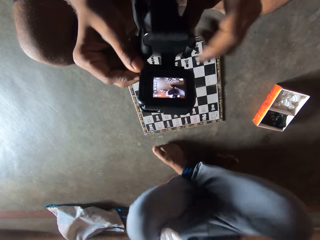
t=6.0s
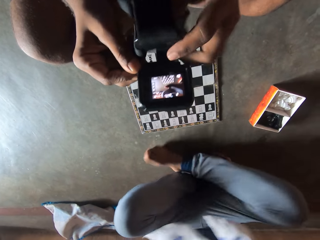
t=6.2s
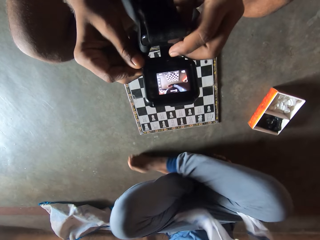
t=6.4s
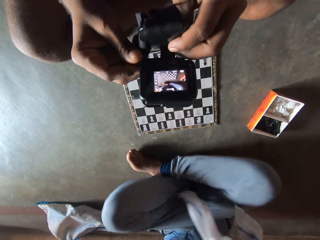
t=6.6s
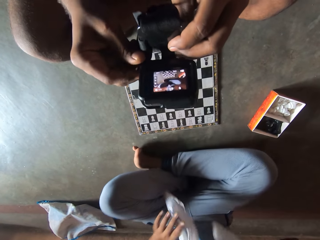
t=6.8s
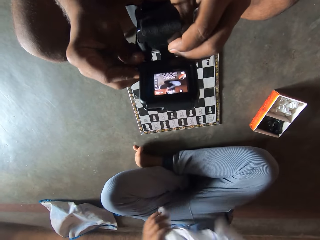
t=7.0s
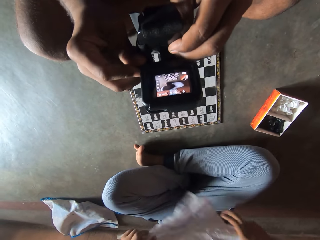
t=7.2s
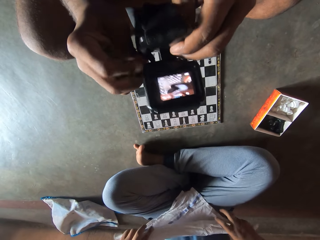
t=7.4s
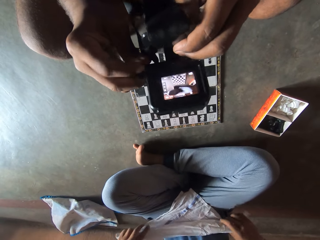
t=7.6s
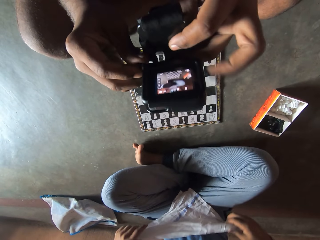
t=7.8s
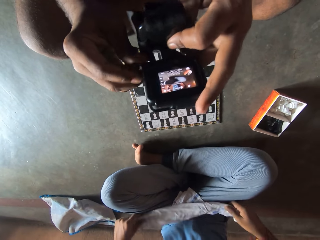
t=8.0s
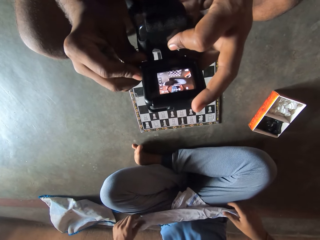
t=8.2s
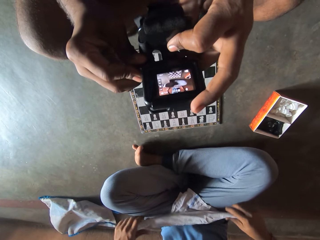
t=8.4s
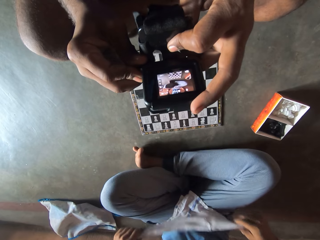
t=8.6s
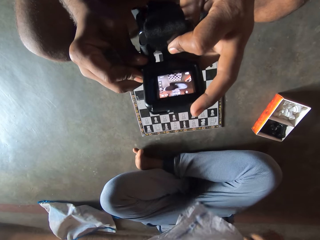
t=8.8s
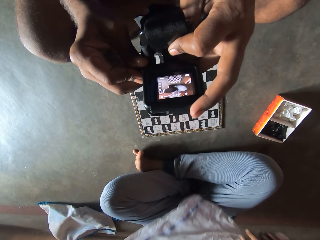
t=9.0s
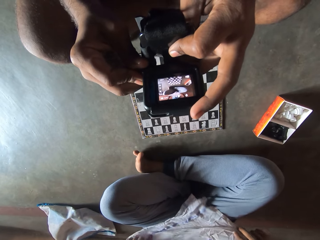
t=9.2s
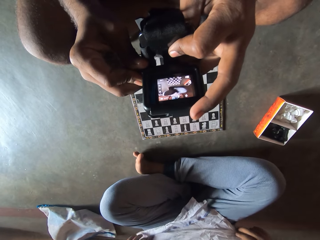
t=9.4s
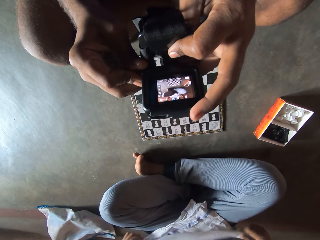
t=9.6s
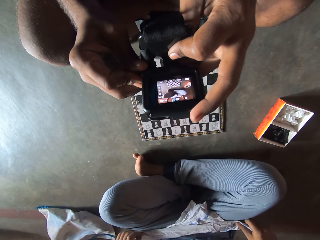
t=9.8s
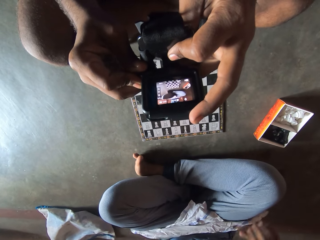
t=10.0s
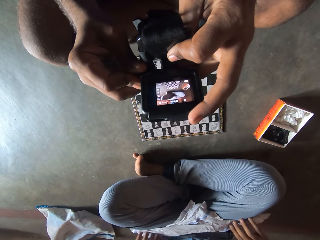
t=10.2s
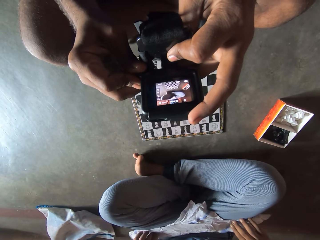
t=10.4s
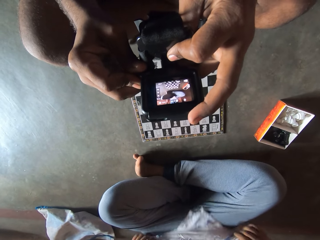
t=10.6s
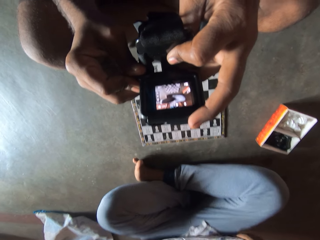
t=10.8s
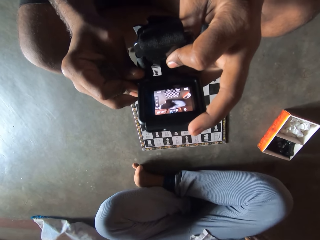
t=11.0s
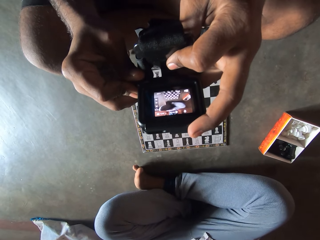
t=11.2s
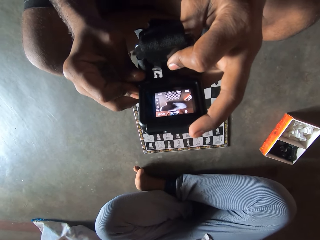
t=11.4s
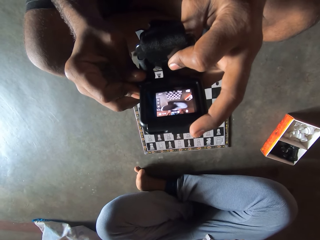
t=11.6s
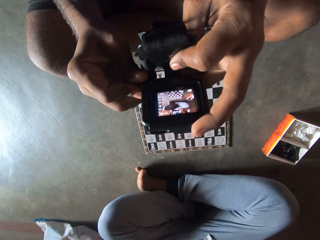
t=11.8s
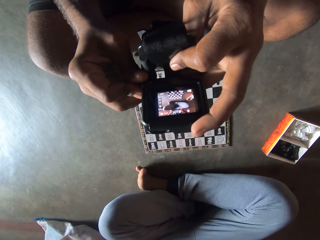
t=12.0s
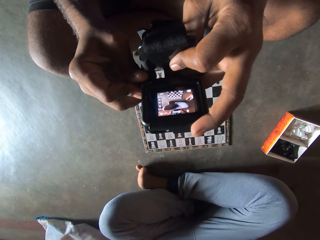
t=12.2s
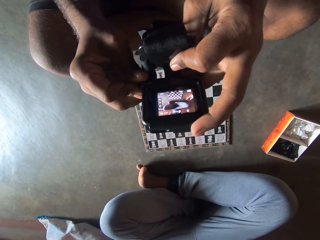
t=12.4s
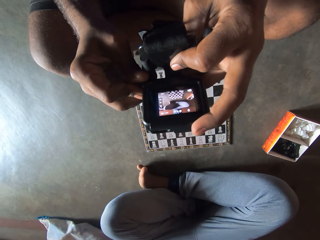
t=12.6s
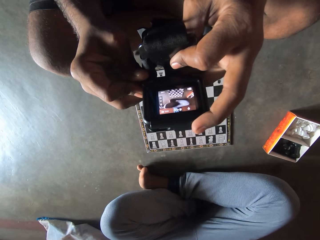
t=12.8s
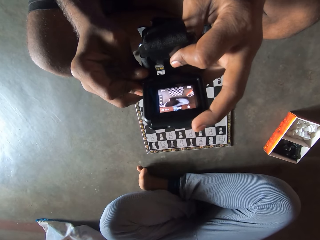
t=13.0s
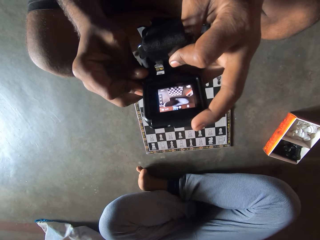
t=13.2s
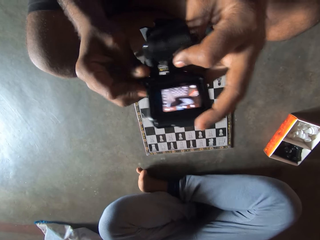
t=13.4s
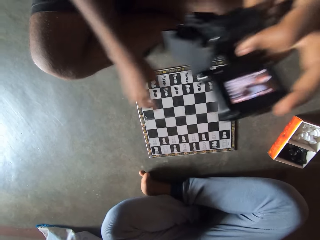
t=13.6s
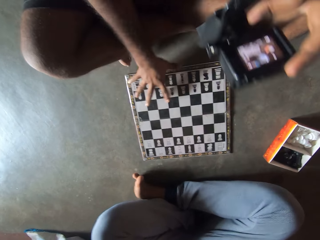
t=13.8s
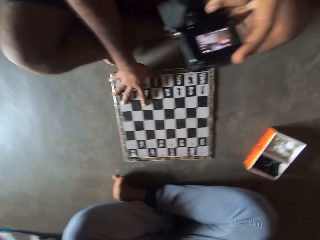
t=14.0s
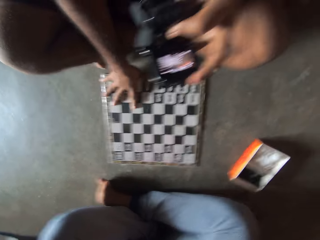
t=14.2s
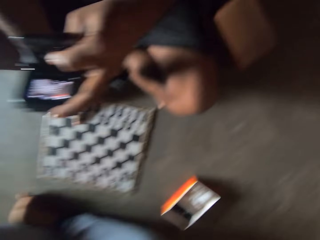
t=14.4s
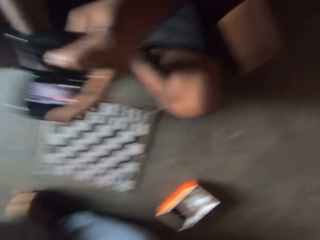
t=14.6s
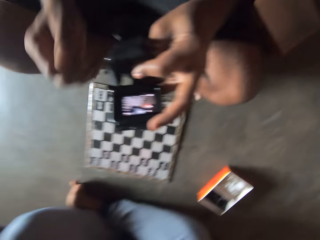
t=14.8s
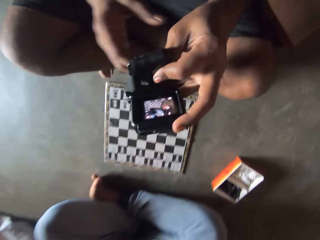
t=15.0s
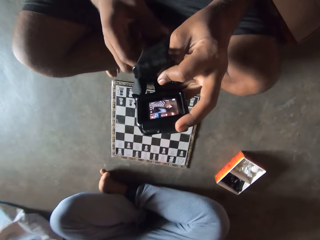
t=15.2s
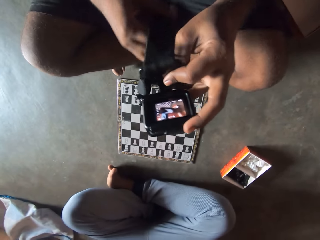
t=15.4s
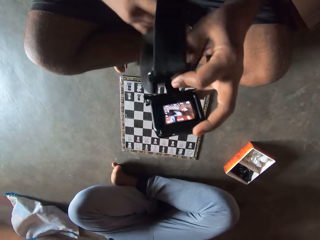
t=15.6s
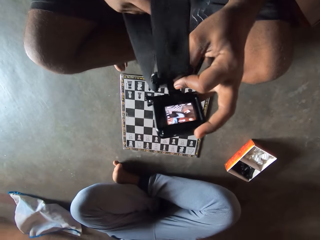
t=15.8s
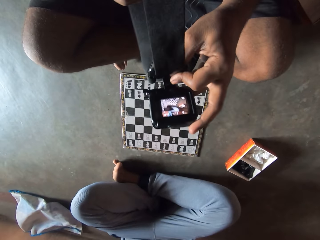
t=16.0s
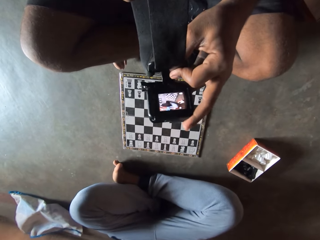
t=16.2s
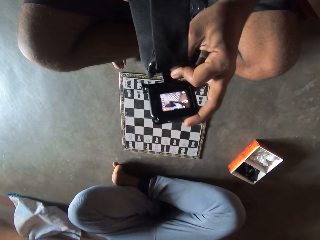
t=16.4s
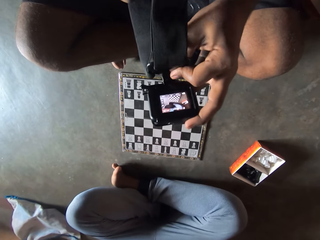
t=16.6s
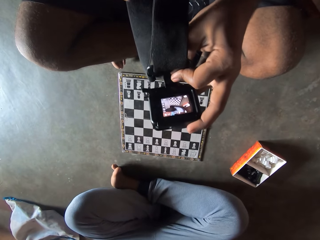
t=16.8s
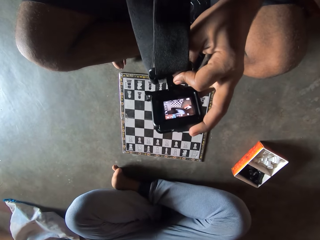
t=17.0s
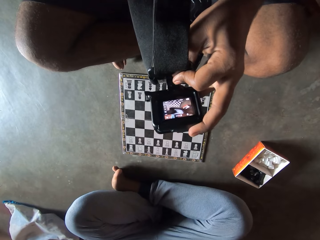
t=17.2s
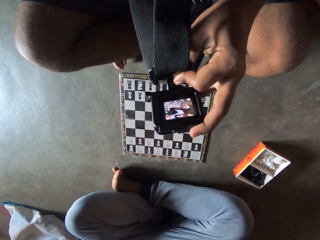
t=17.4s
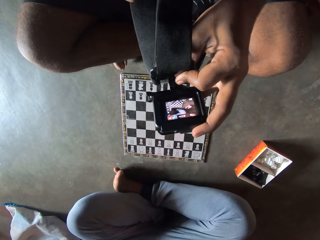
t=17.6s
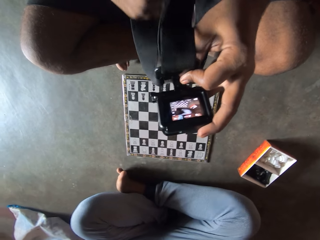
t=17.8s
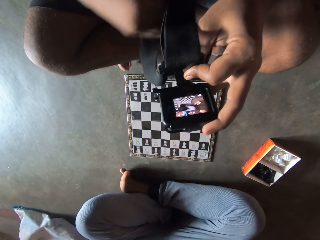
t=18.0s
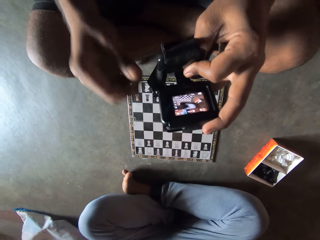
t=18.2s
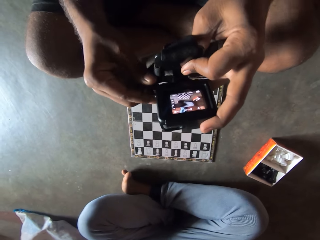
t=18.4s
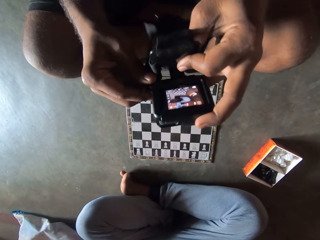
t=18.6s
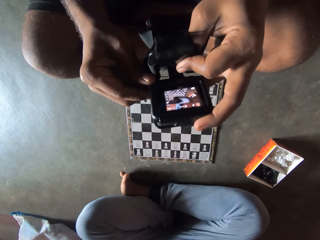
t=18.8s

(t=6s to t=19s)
A man folds a bandana. The camera wearer adjusts the chess board. The man stares at the chess board and inspects the camera.

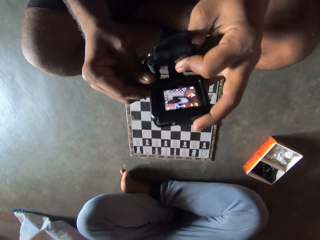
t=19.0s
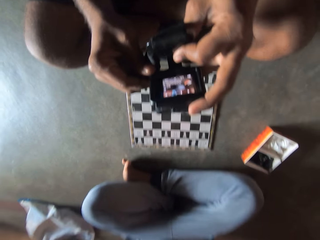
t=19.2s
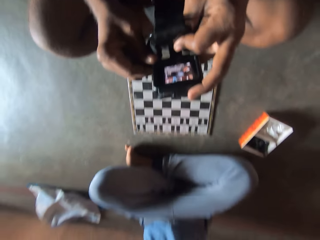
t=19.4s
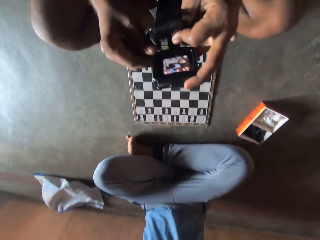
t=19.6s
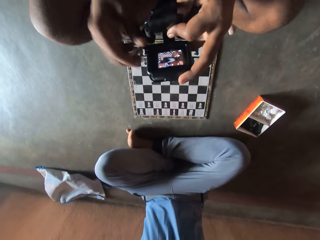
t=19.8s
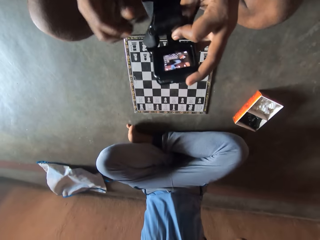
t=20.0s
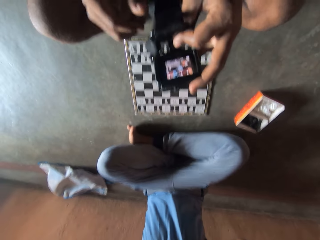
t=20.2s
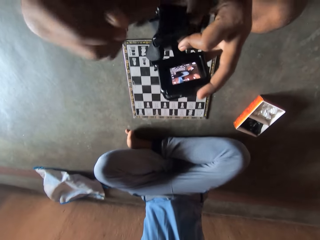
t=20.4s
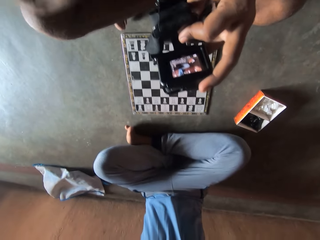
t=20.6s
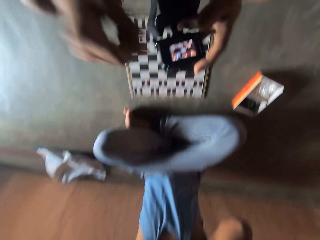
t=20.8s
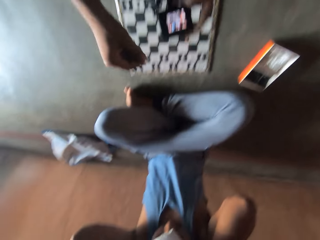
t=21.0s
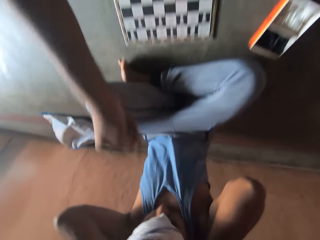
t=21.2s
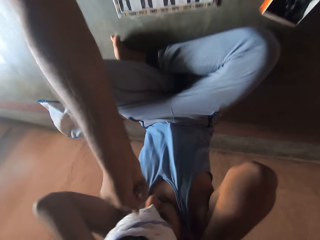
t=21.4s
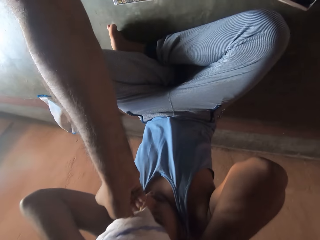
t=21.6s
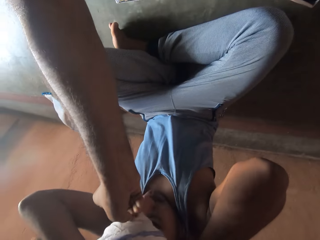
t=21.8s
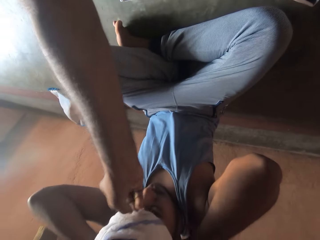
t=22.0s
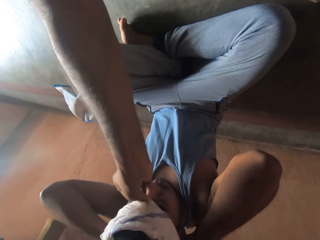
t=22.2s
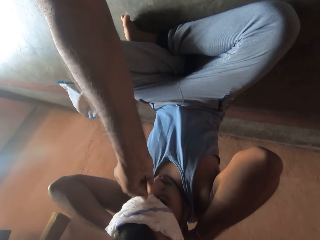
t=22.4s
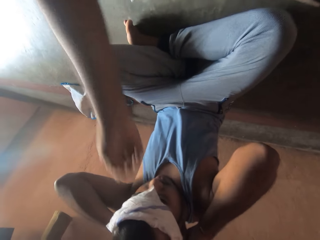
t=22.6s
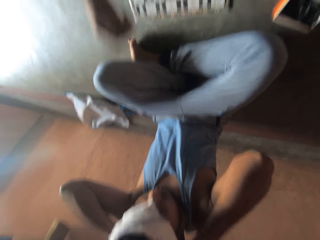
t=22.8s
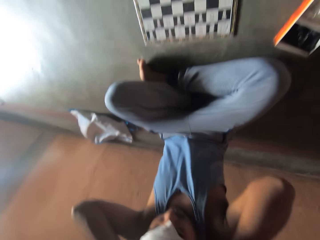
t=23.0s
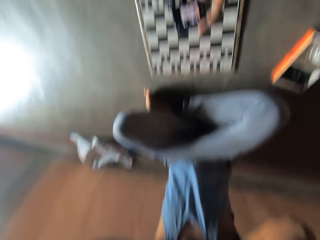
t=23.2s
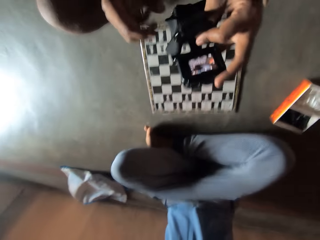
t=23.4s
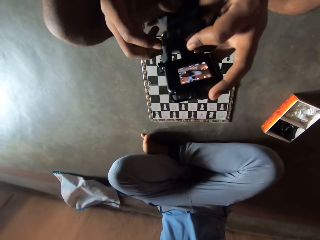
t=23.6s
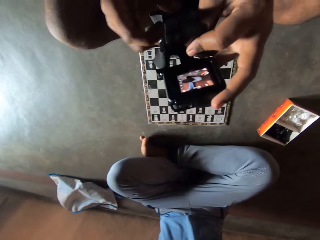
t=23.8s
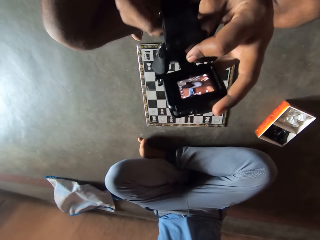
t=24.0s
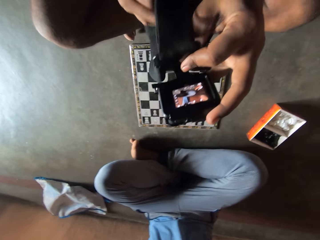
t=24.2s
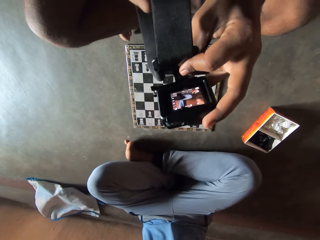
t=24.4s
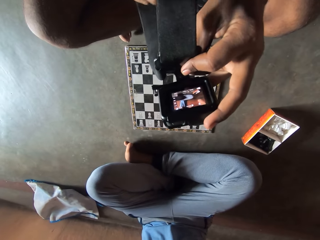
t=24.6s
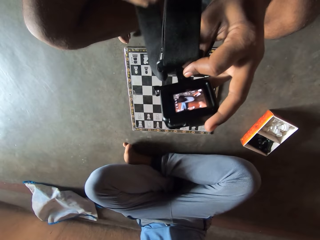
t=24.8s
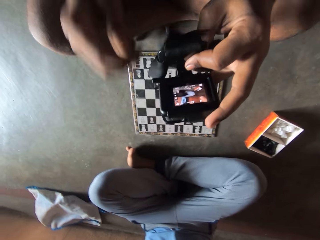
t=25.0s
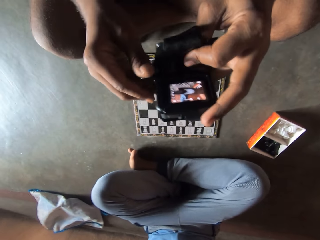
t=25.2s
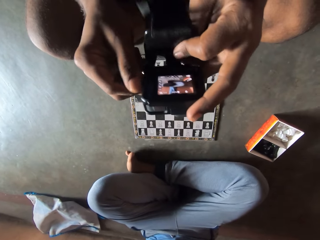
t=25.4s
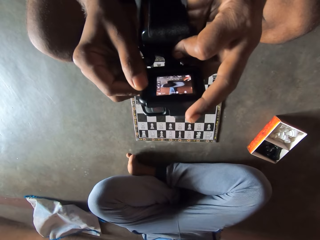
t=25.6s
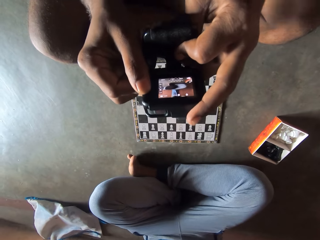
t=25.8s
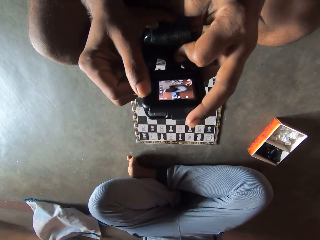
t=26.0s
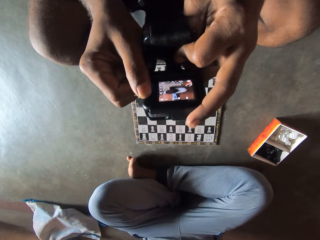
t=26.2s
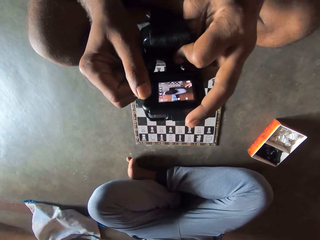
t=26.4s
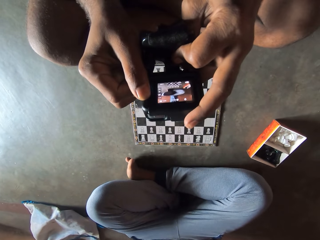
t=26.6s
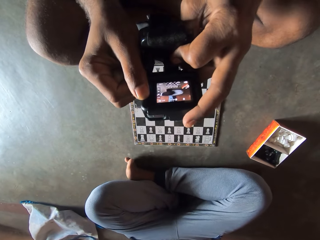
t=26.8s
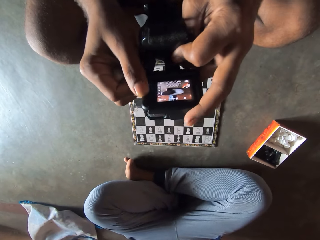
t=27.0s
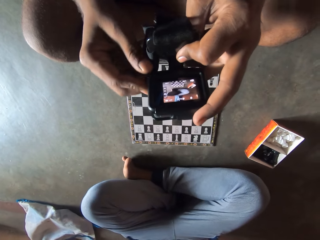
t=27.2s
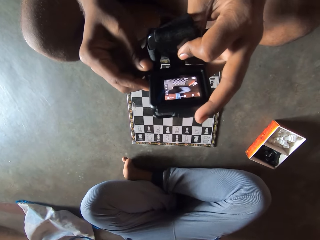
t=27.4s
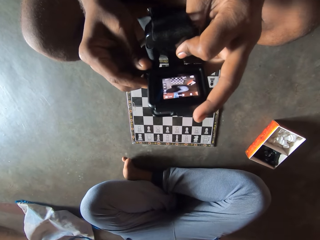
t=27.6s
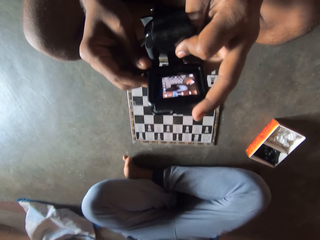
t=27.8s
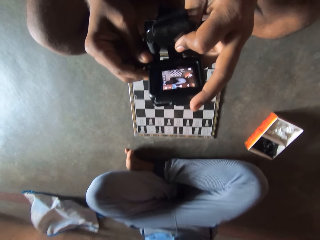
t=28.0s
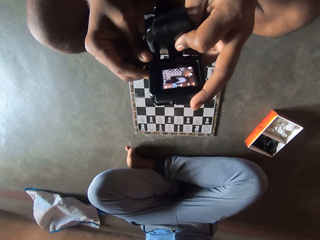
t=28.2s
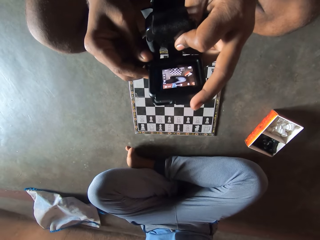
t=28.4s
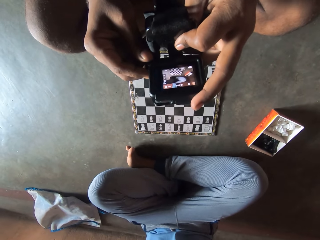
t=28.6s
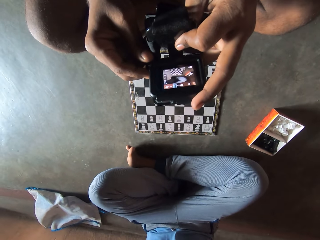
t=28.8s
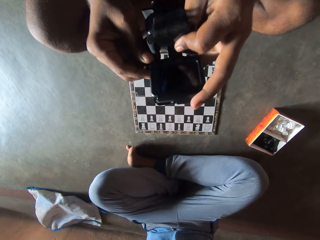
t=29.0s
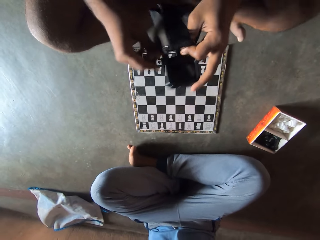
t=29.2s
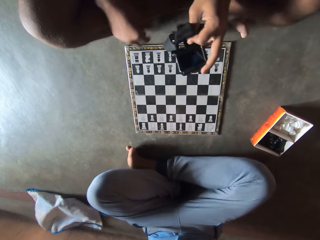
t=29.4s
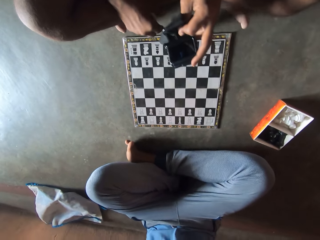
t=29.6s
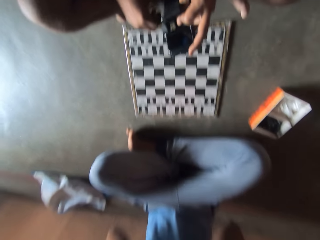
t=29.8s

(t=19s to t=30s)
A man inspects another man's headscarf. The camera wearer adjusts the bandana on a man's head. The first man inspects the camera. The camera wearer adjusts the head camera.
